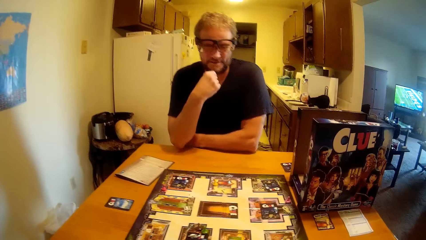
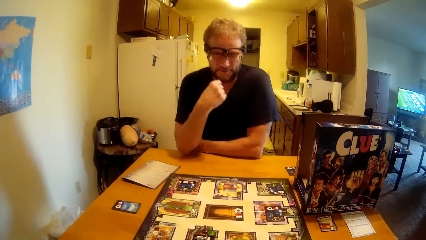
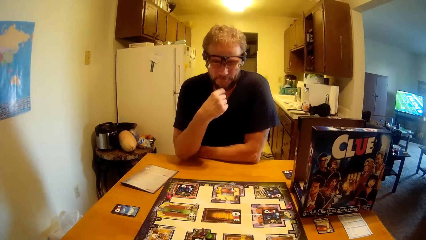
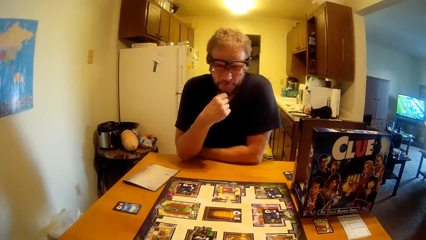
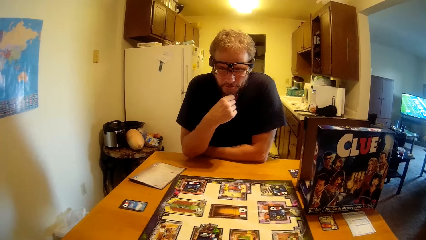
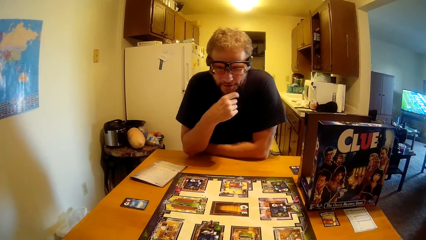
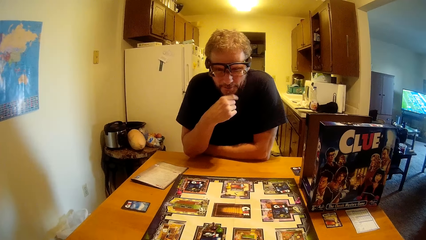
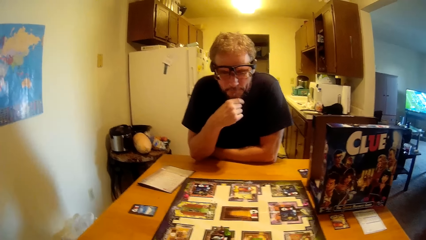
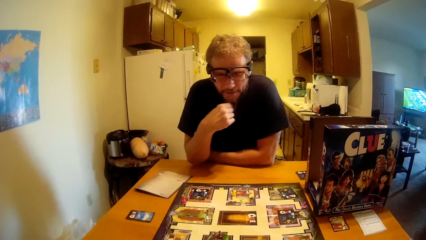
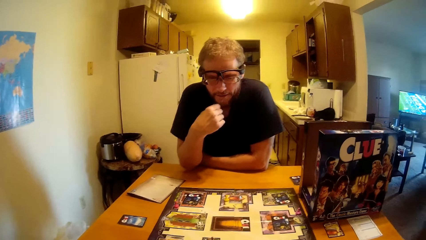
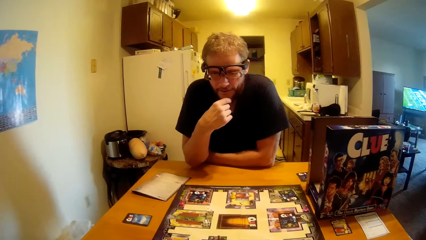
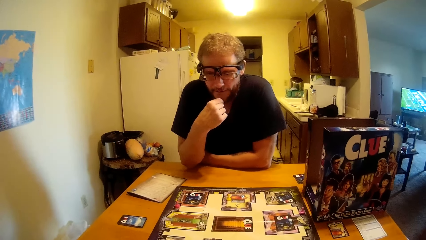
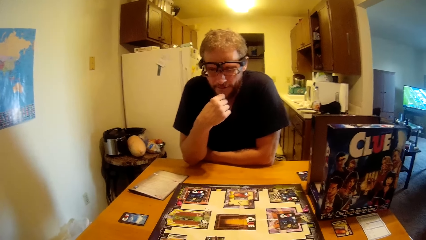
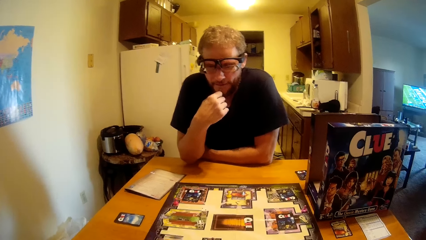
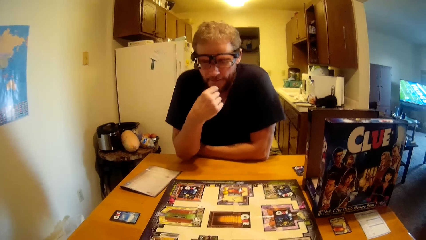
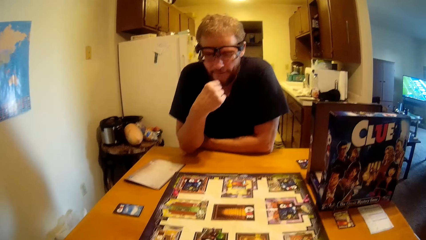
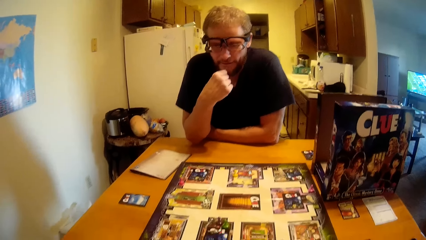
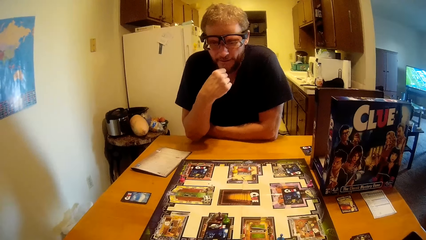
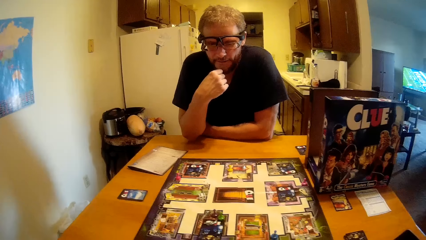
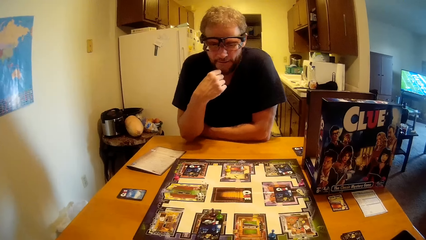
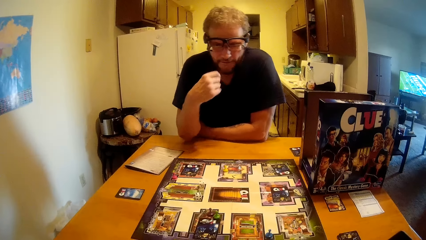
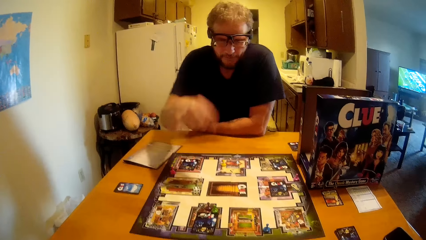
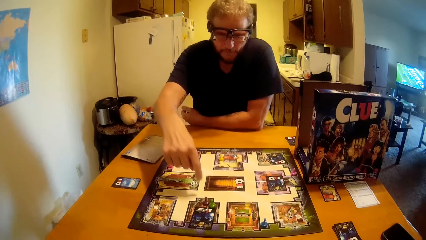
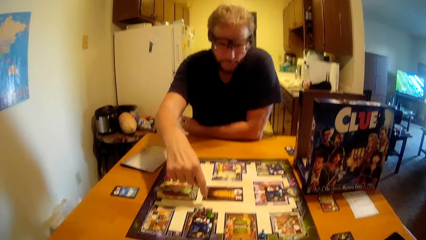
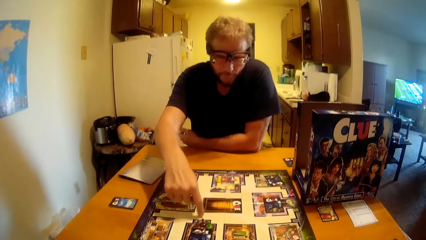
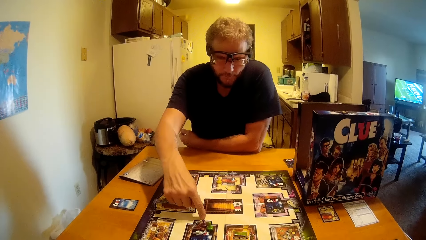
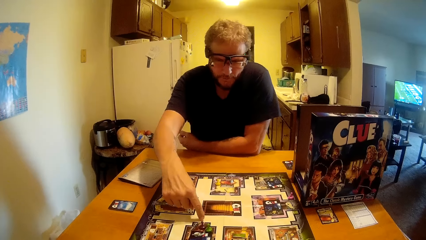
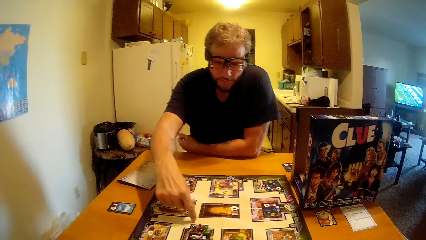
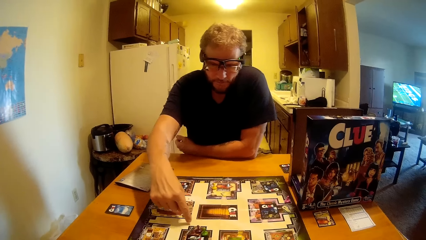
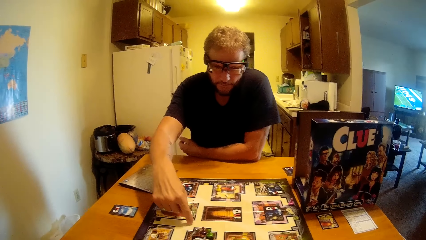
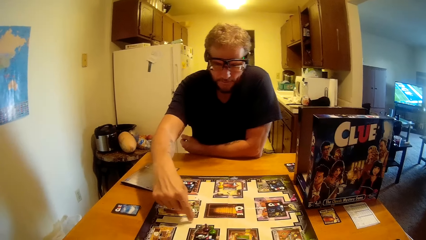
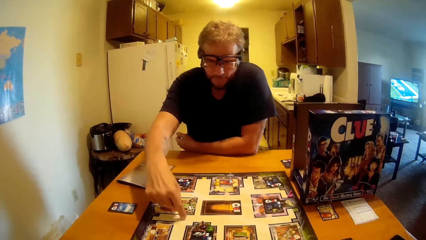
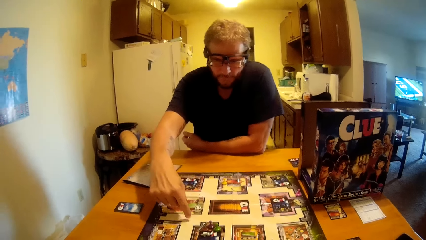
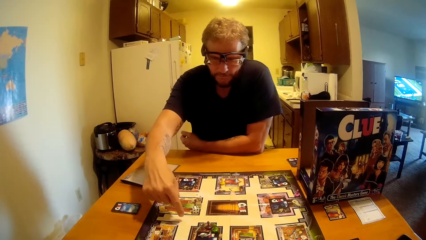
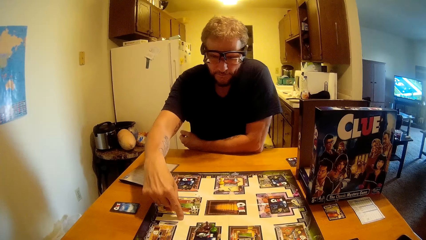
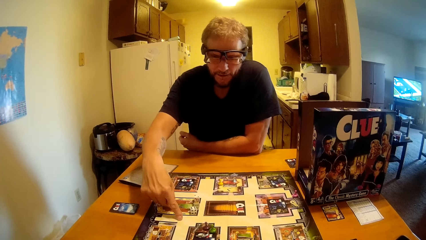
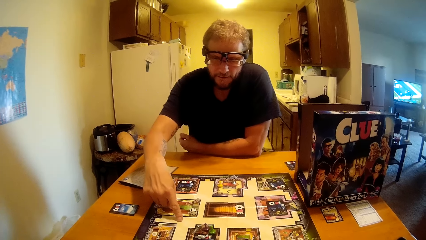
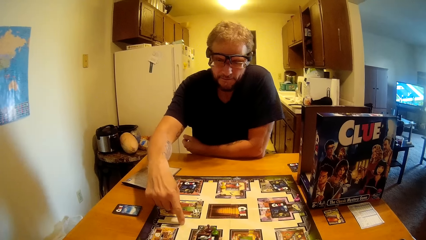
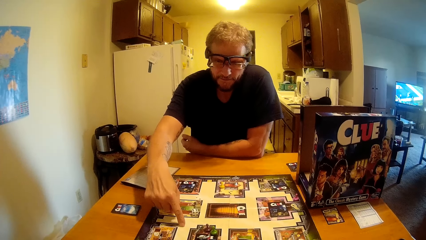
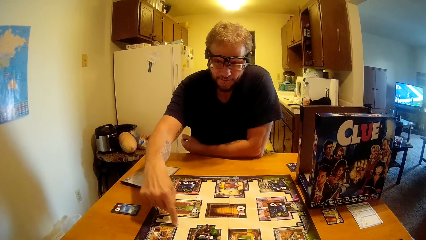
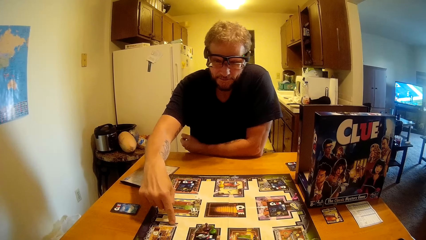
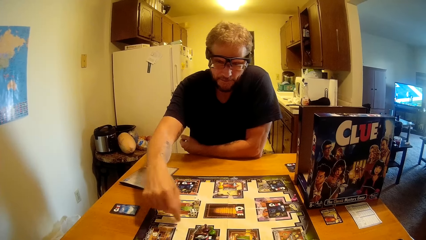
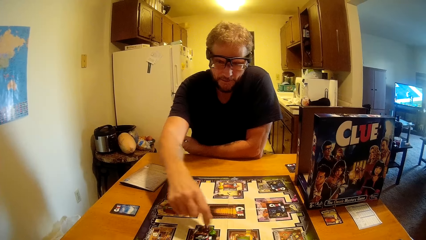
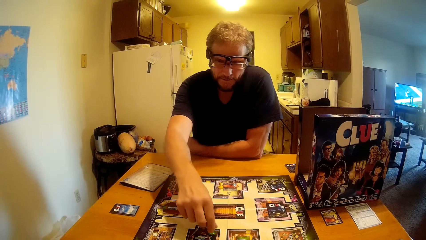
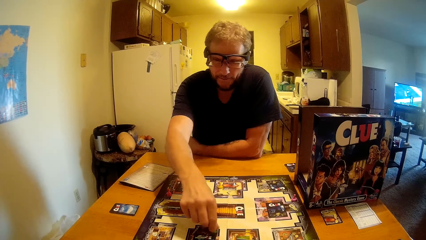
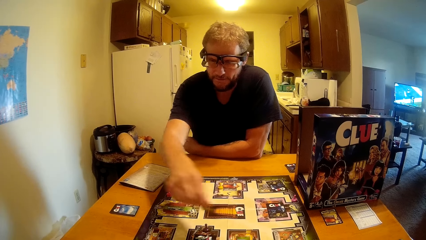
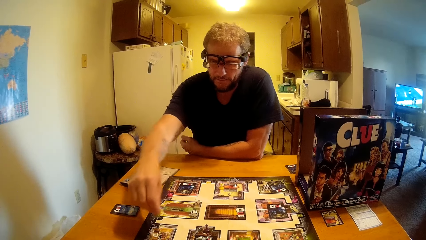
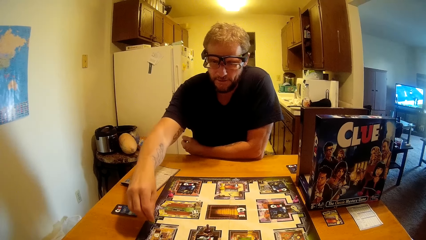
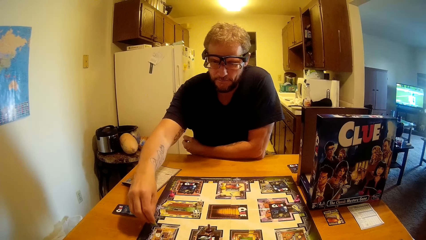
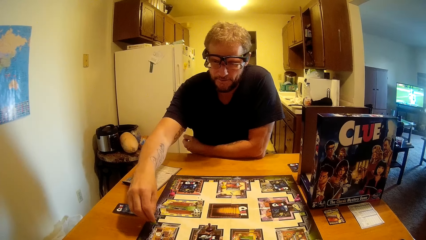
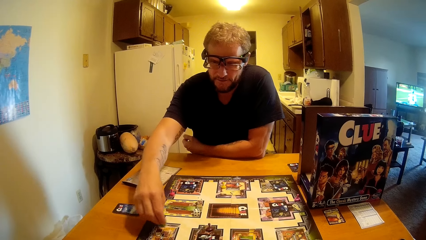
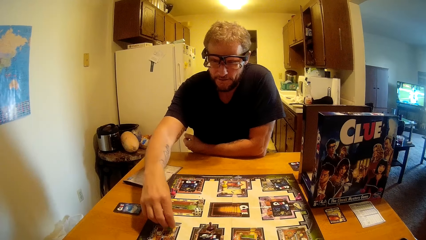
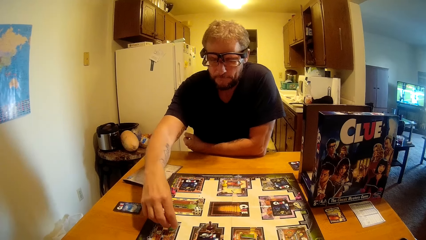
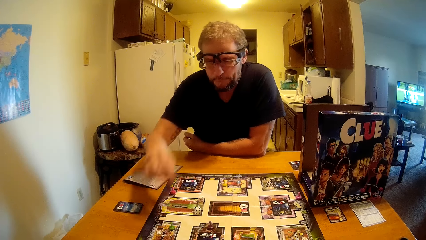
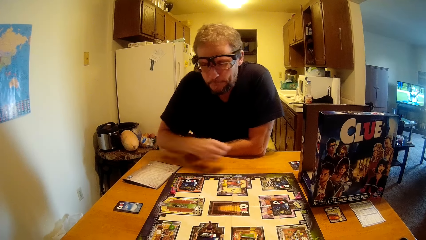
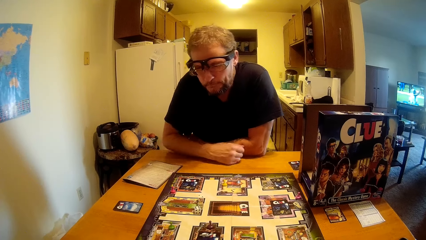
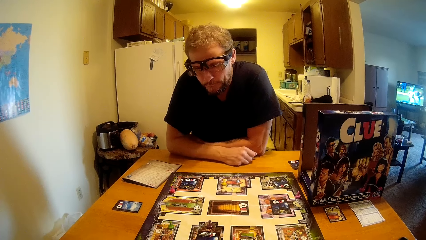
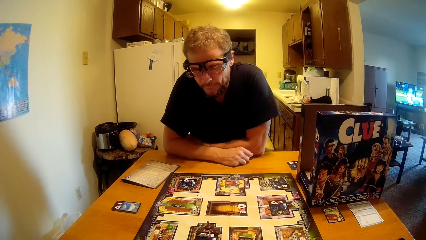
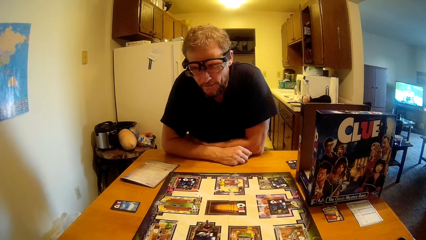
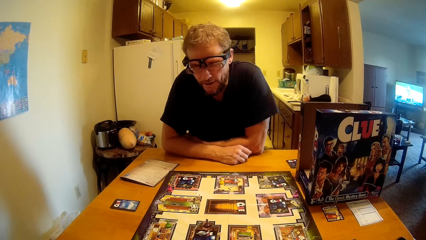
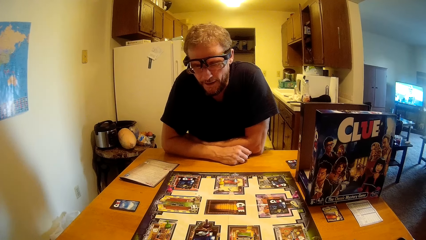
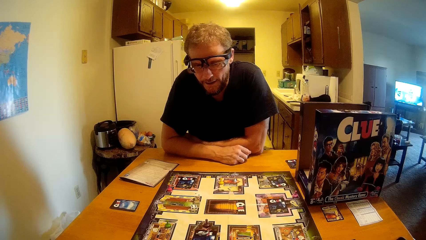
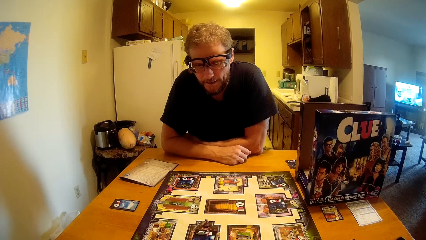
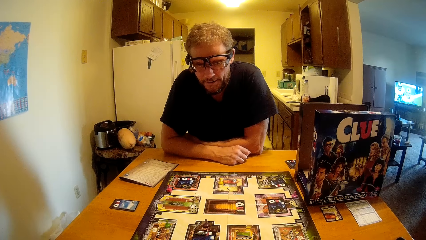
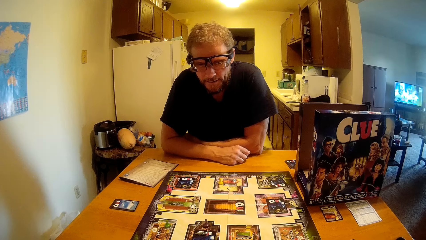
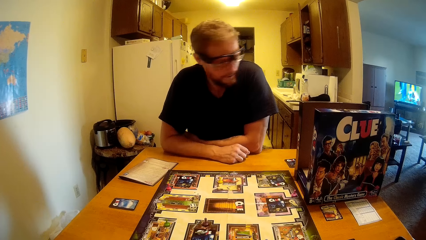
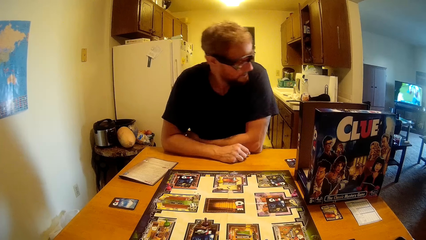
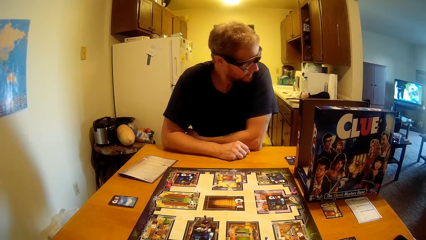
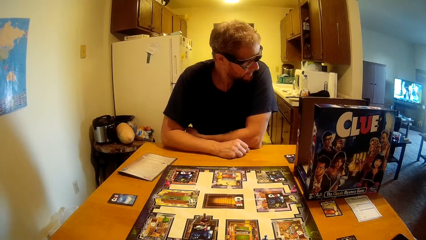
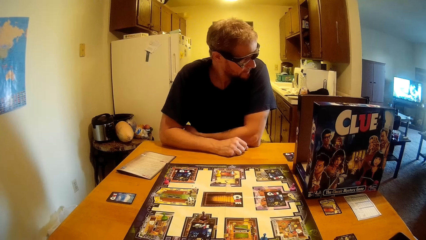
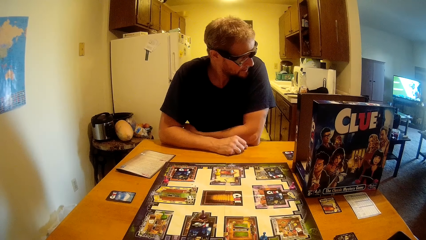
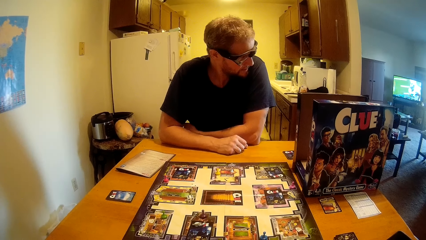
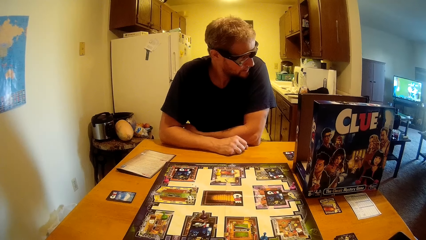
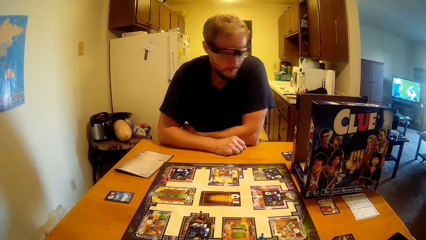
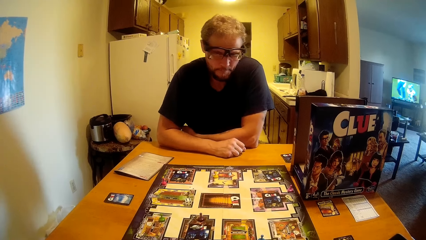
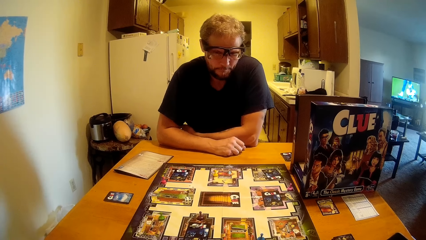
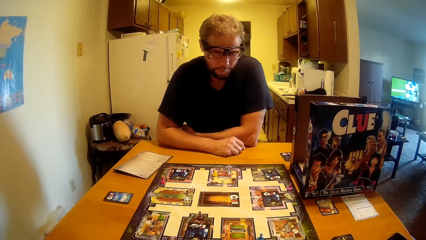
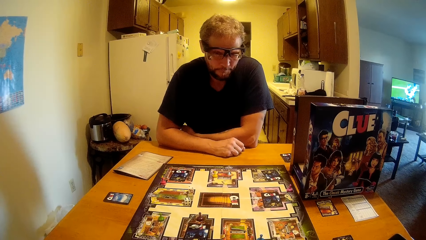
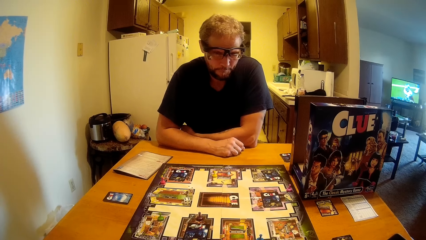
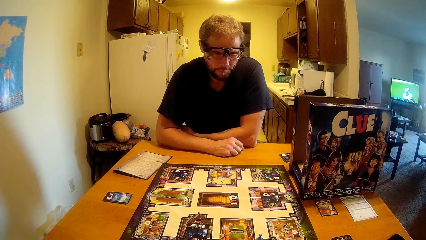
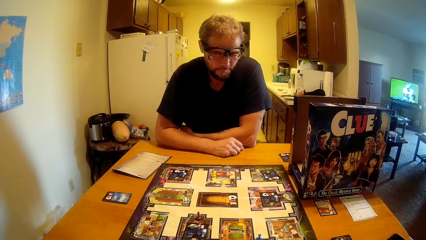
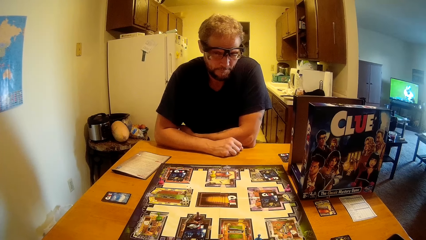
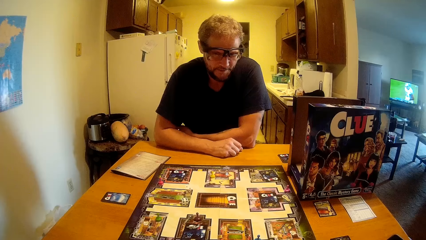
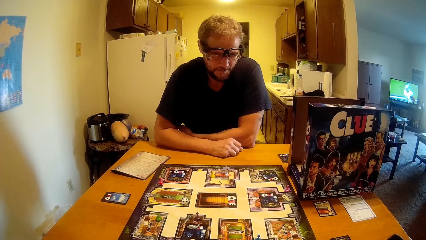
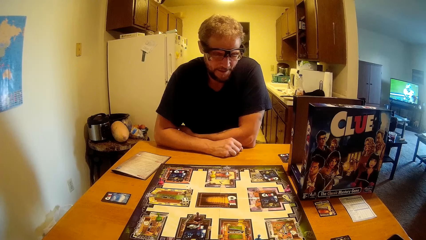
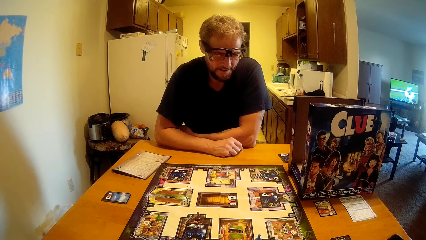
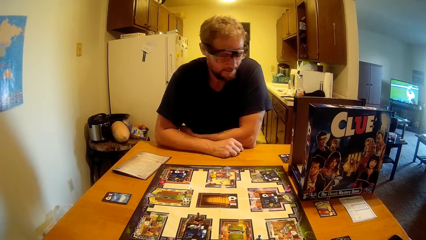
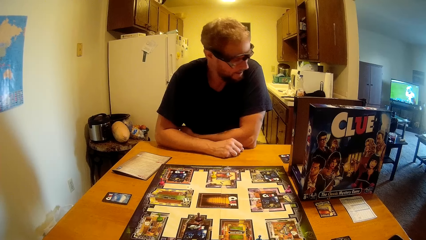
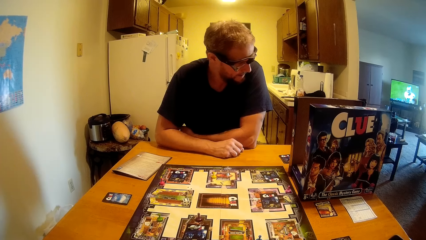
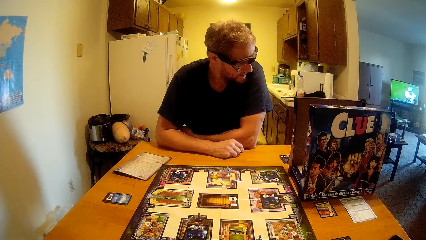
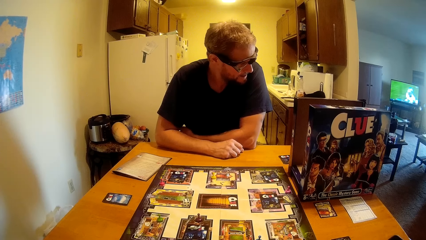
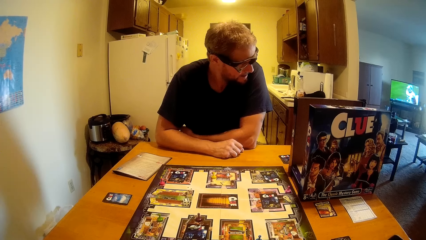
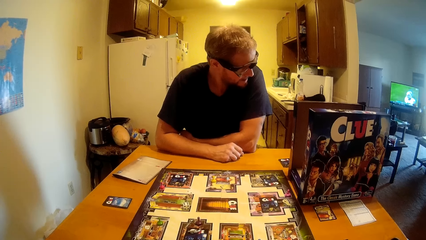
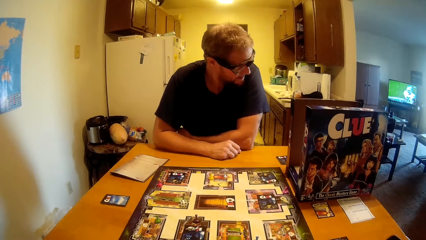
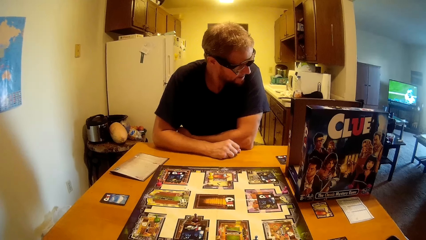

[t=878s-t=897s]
The camera wearer looks at the clue board. A man touches the clue board and moves the clue replacement piece. The camera wearer looks at the clue board. The man talks to the camera wearer.
